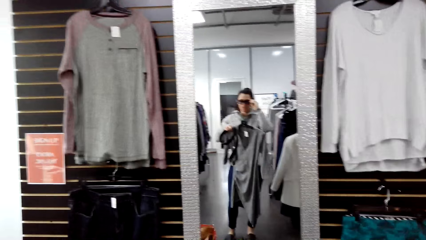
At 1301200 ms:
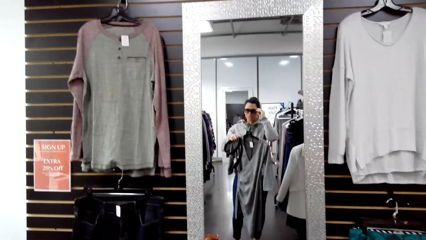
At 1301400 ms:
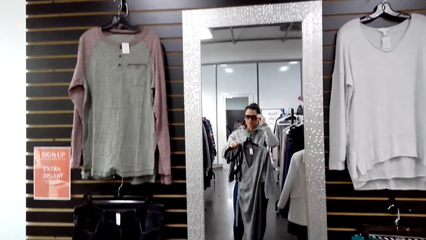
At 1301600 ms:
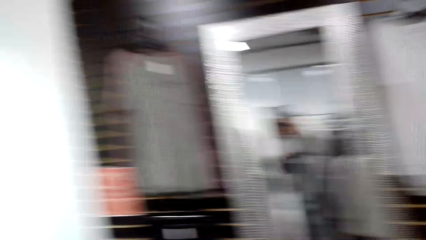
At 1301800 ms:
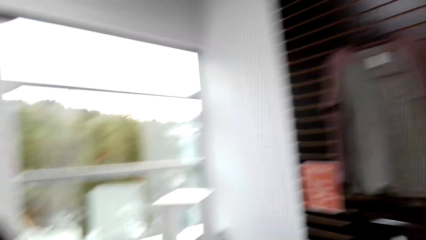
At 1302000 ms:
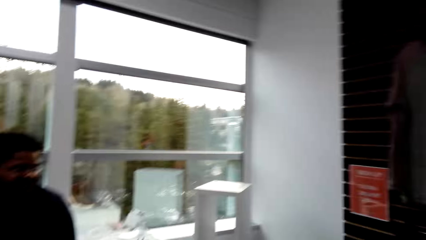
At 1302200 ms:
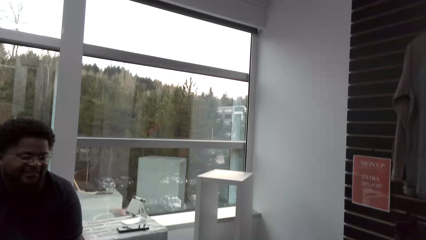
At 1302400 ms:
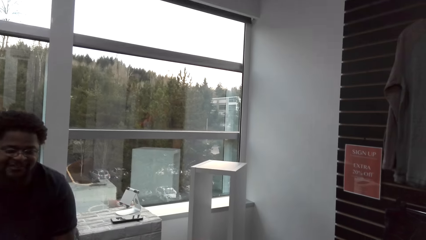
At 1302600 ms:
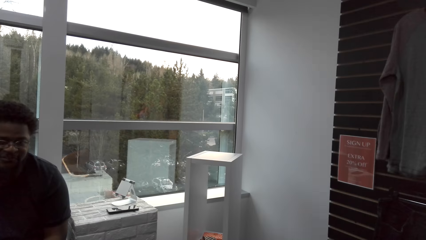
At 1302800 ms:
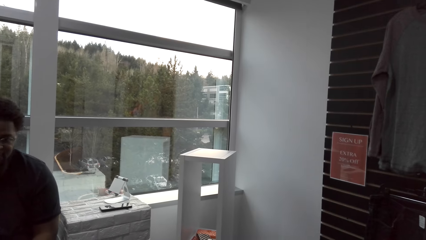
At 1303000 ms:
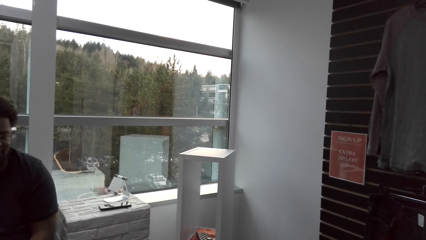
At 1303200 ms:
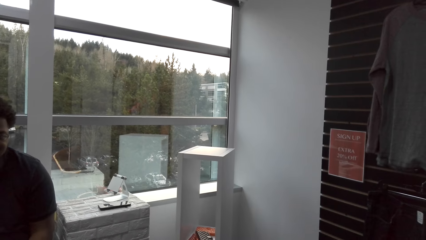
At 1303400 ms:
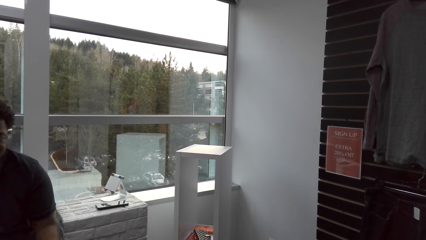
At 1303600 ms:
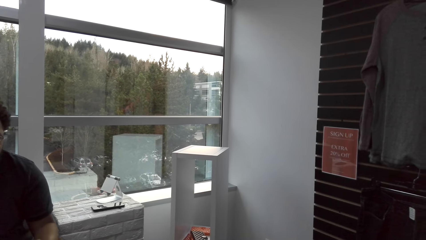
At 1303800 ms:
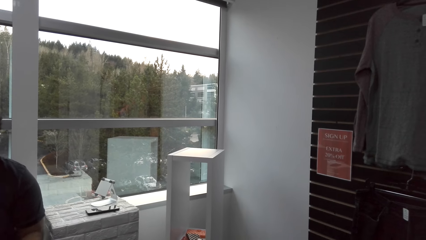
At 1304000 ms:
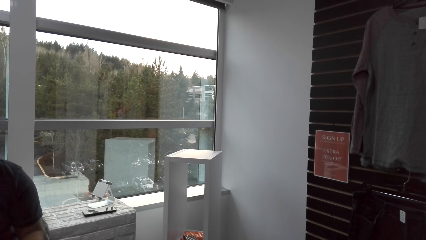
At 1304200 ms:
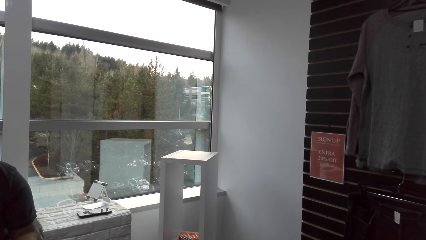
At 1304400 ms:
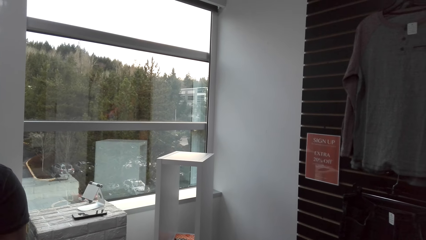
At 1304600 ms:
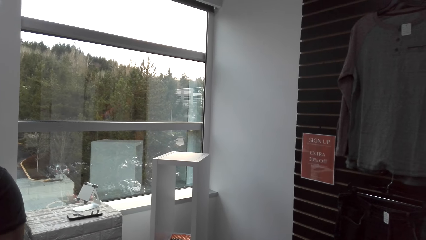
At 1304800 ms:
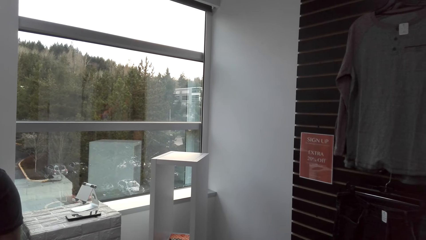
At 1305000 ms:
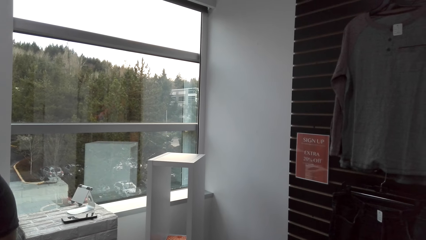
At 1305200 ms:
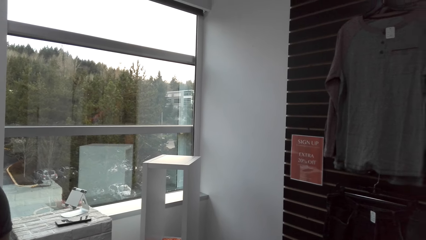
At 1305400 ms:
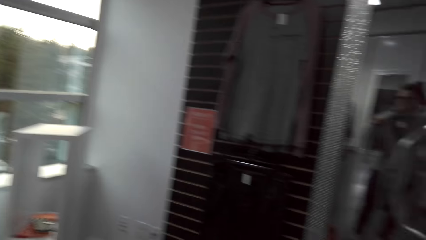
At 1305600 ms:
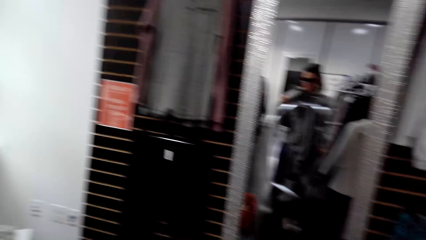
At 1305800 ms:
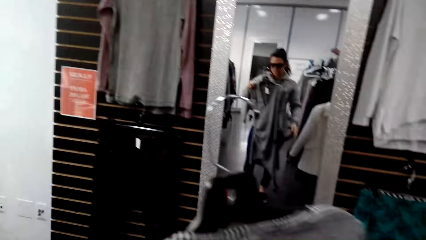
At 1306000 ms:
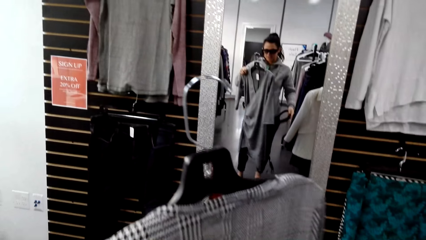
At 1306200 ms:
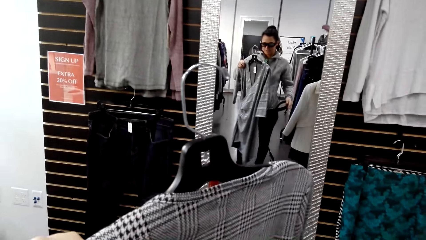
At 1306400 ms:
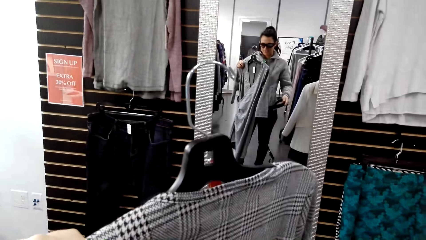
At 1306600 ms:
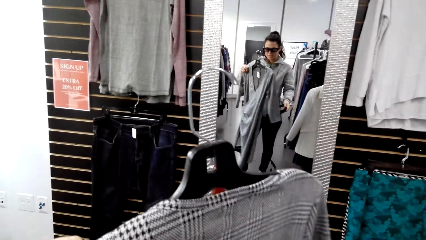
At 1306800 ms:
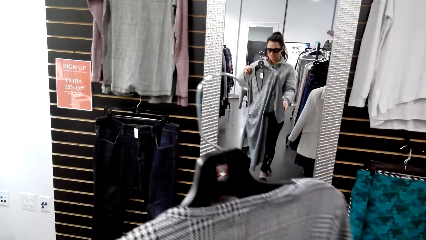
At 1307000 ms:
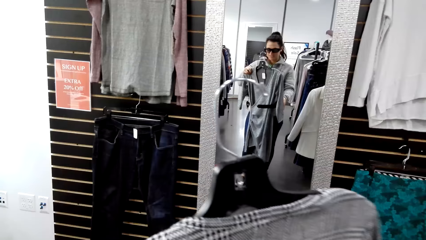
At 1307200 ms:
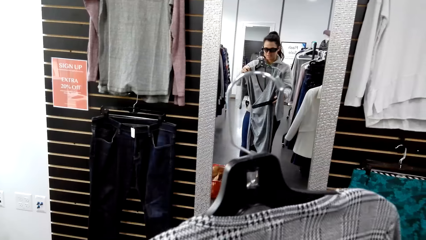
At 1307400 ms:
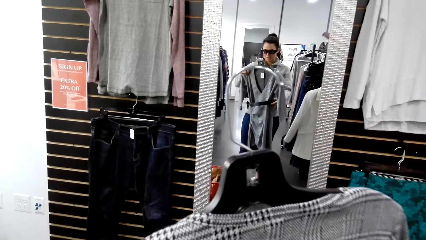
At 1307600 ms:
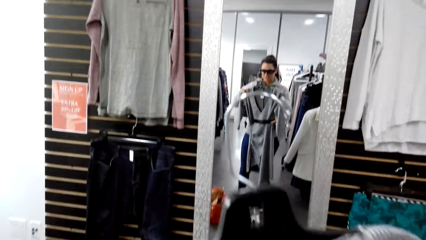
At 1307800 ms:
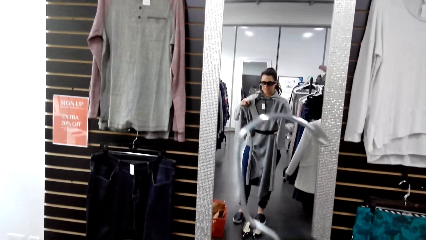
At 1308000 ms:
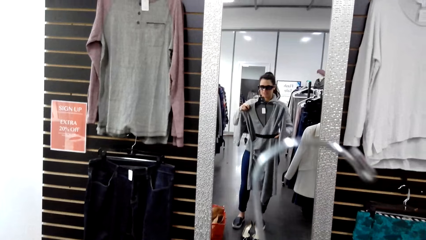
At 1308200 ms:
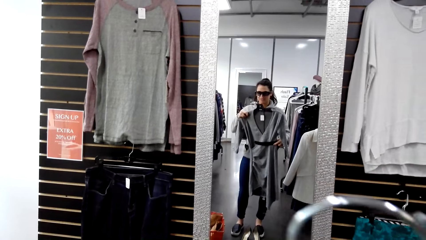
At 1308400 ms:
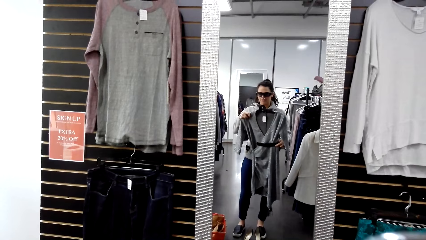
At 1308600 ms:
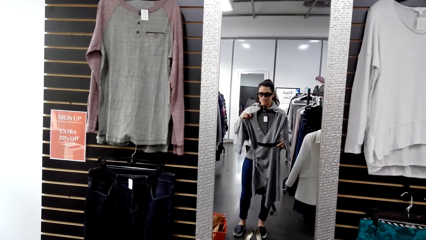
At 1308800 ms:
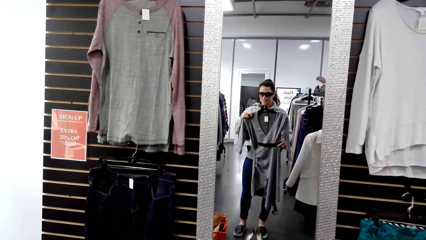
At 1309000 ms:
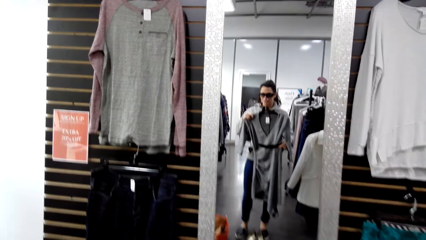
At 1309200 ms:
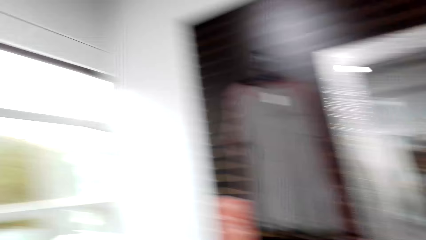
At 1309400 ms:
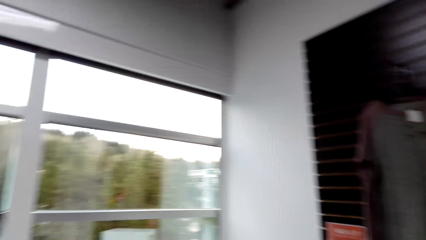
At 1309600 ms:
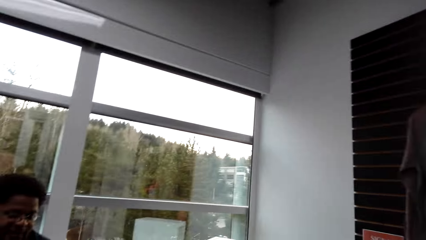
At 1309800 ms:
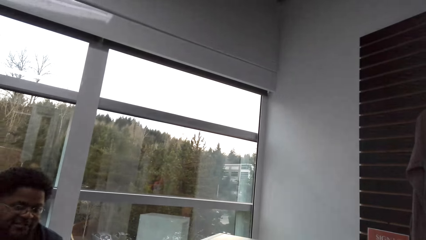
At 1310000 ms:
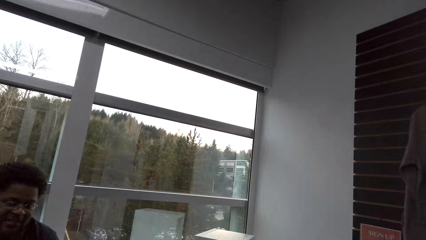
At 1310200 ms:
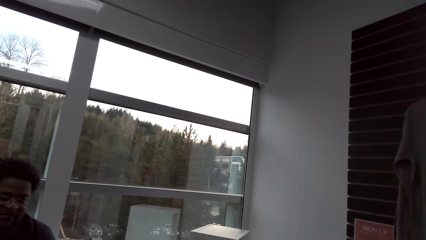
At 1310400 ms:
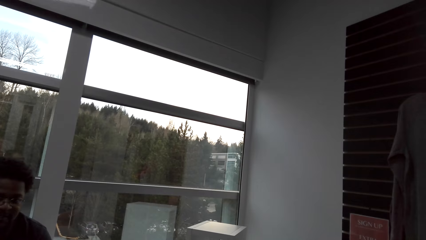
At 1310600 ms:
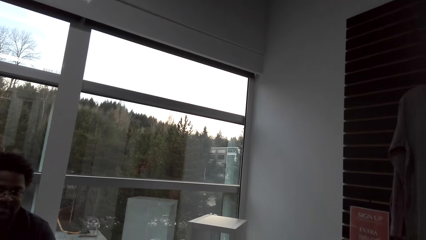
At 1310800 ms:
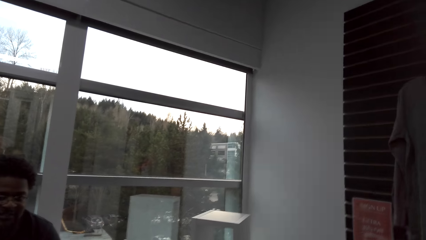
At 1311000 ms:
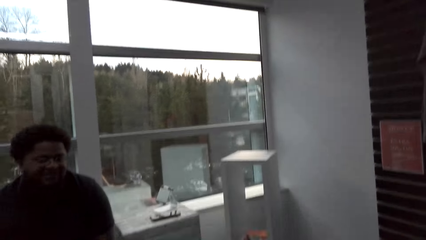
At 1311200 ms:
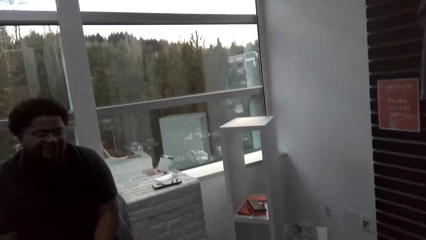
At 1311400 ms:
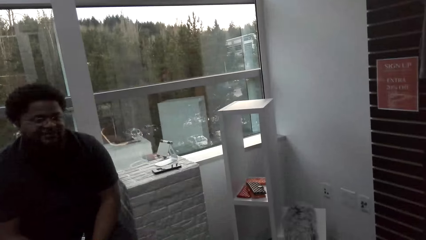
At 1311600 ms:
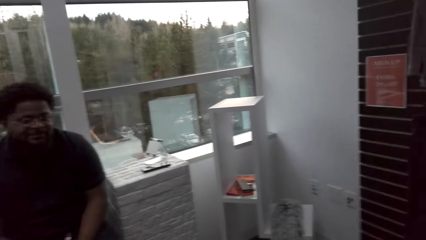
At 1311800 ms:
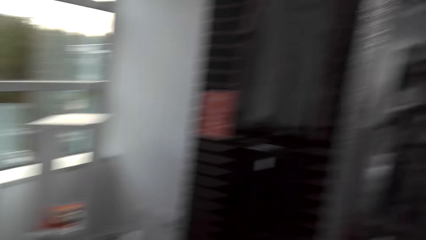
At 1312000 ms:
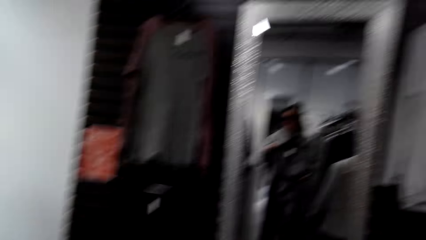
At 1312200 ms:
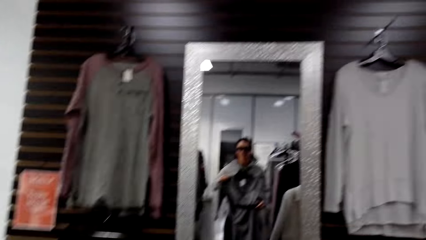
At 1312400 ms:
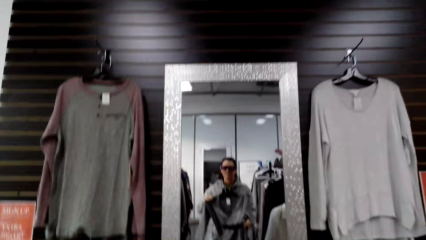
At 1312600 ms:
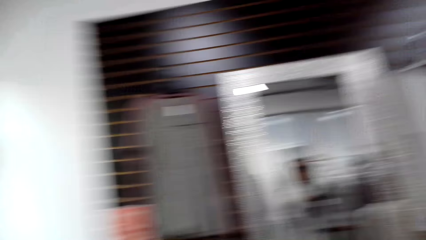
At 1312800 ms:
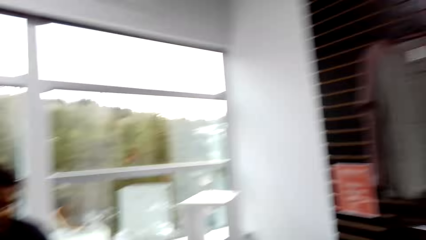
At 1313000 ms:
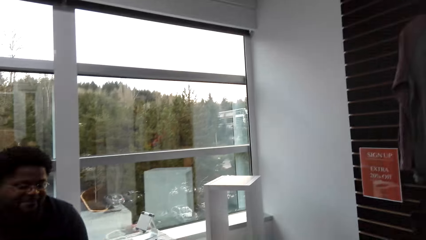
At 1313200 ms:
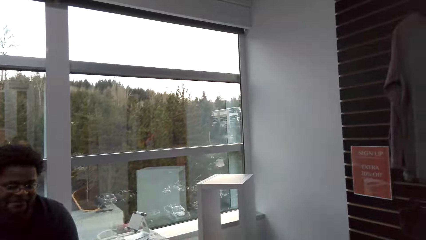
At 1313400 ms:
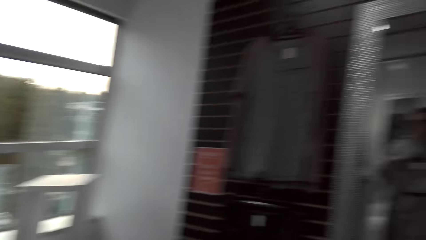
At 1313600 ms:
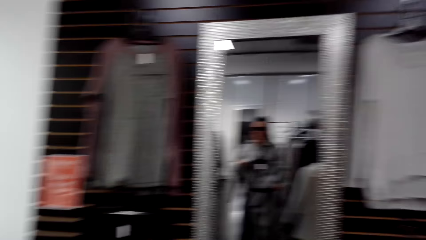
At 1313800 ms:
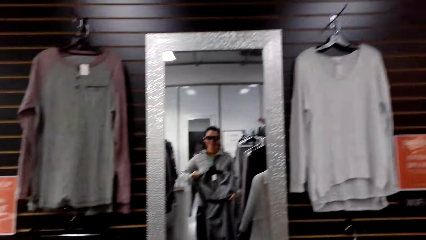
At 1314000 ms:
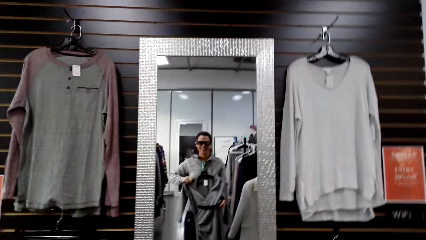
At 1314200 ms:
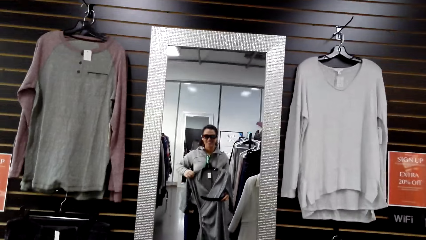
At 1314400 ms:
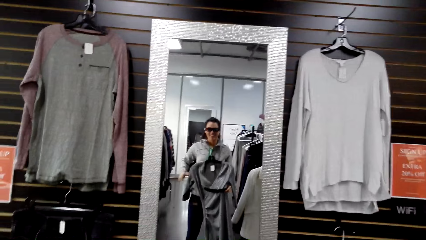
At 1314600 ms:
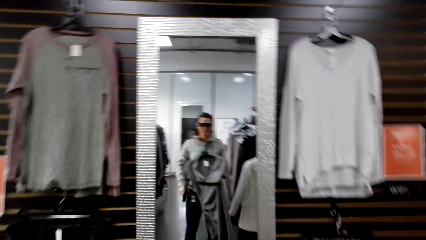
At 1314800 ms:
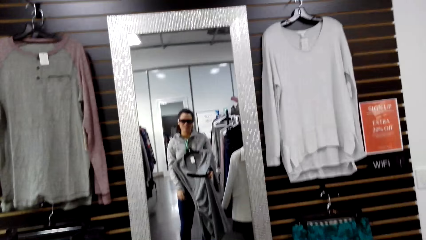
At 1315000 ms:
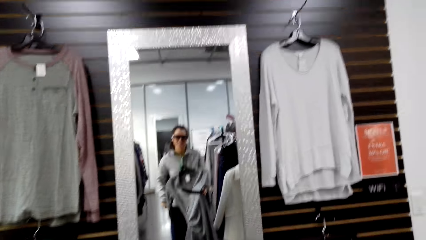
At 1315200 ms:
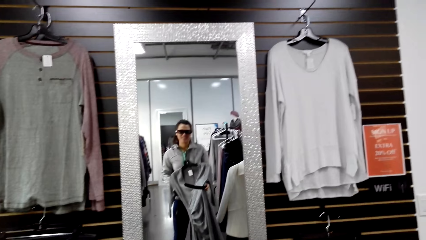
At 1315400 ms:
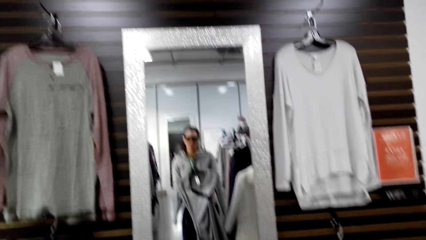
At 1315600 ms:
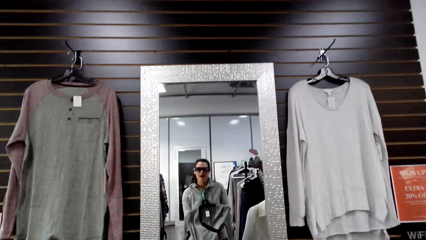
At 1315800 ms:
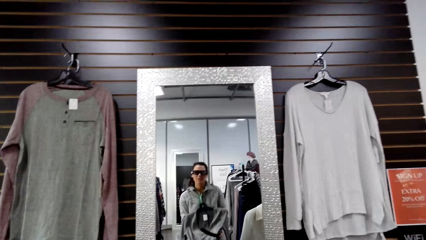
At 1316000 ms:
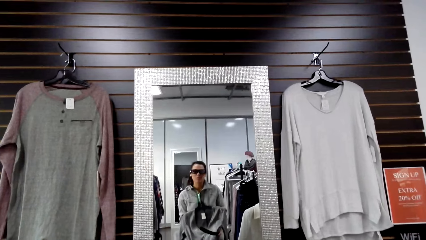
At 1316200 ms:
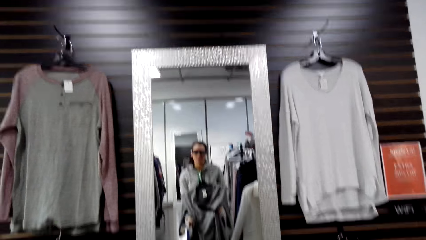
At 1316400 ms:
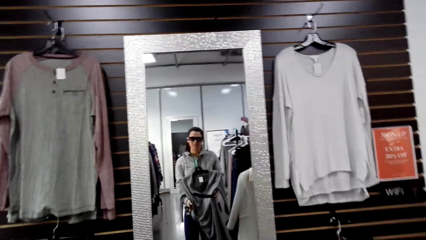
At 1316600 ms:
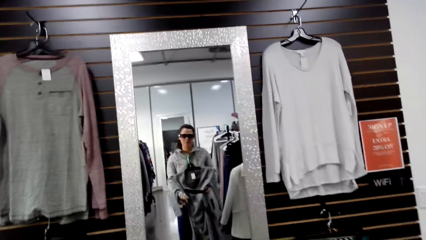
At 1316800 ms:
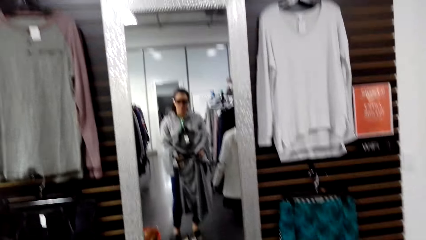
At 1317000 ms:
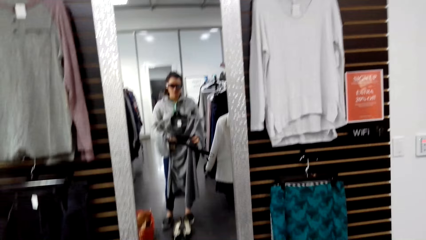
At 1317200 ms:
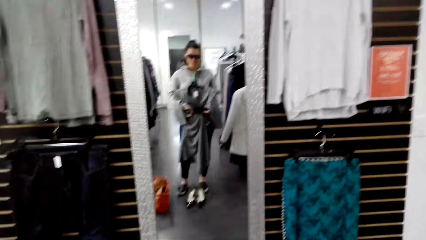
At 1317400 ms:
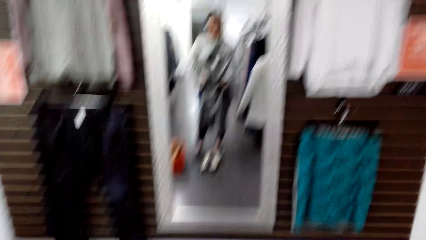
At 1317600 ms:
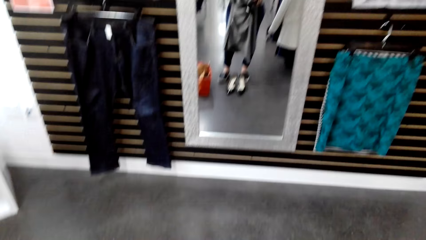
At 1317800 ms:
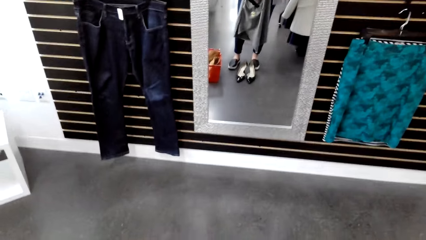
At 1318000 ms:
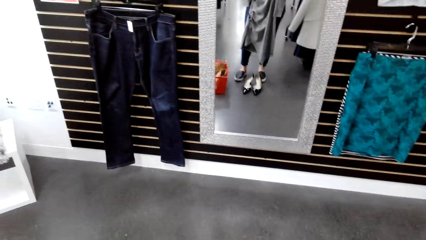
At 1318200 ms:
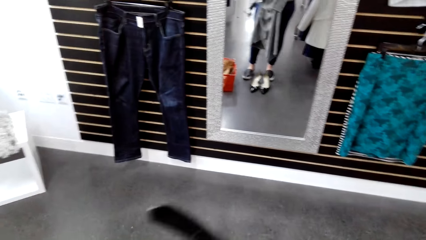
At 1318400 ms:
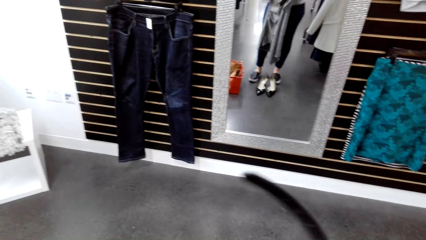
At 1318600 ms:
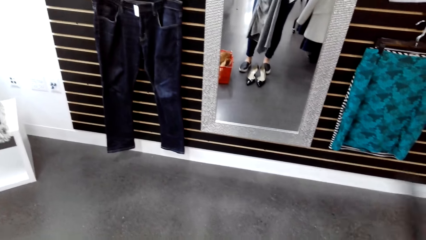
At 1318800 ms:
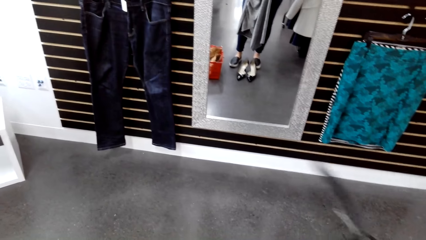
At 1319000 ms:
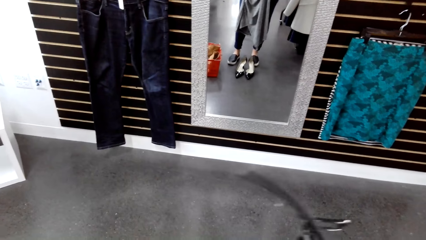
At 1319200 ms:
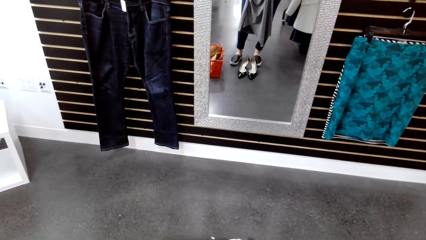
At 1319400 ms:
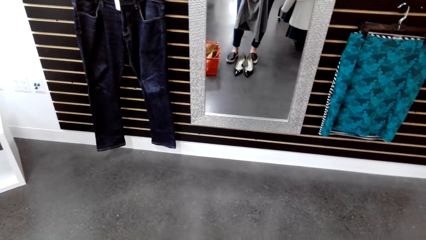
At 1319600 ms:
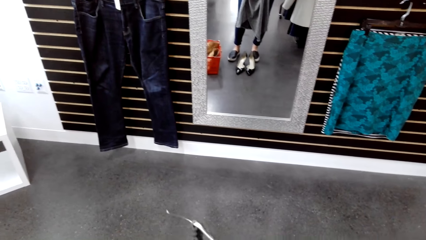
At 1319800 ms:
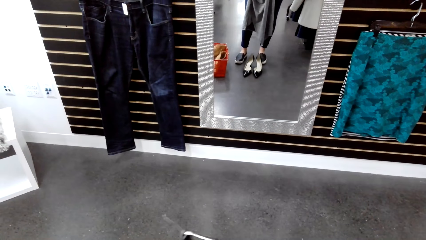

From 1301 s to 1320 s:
The camera wearer looks around. A man sits on the chair on the floor. The camera wearer looks at the mirror. The man sits on the chair on the floor. The camera wearer looks at the mirror. The man sits on the chair on the floor. The camera wearer looks at the mirror.
